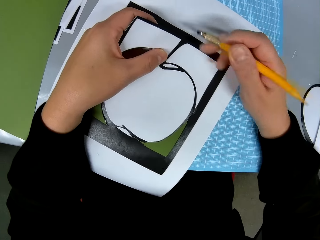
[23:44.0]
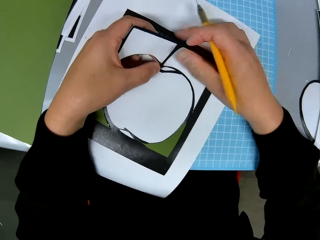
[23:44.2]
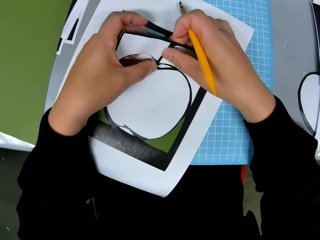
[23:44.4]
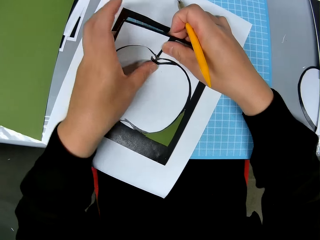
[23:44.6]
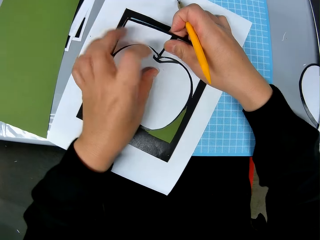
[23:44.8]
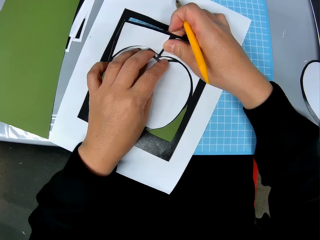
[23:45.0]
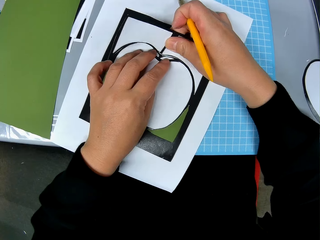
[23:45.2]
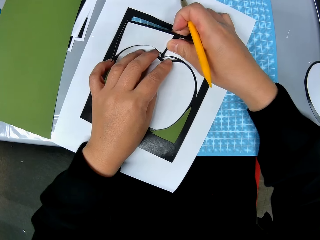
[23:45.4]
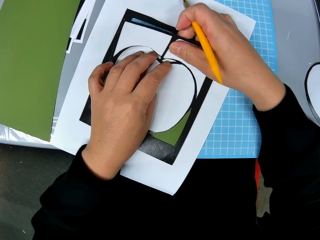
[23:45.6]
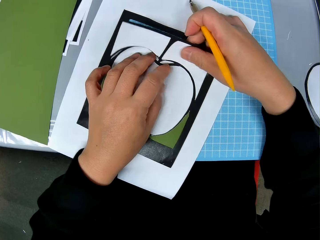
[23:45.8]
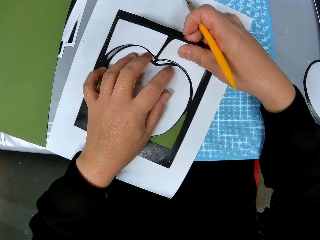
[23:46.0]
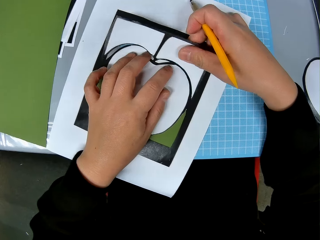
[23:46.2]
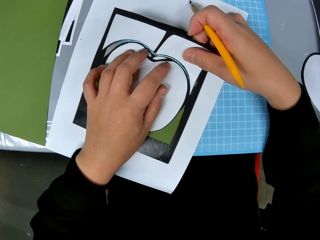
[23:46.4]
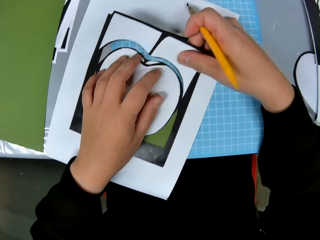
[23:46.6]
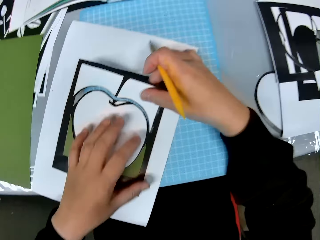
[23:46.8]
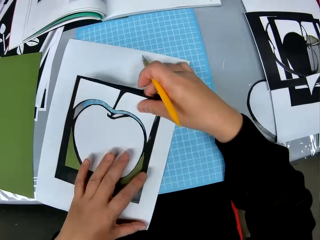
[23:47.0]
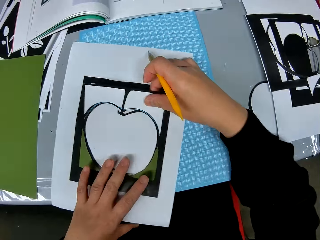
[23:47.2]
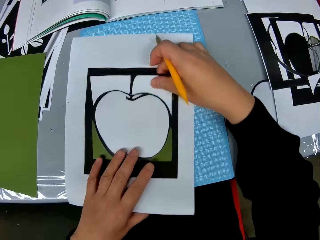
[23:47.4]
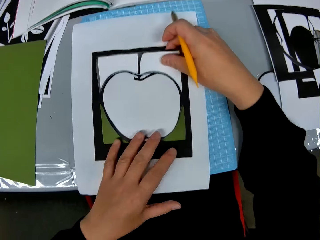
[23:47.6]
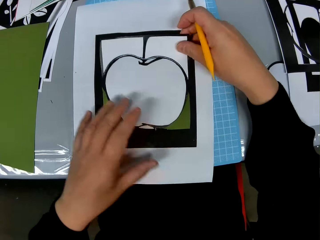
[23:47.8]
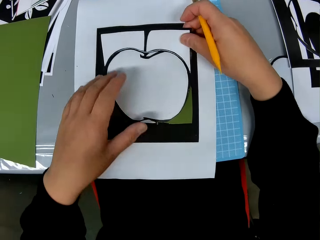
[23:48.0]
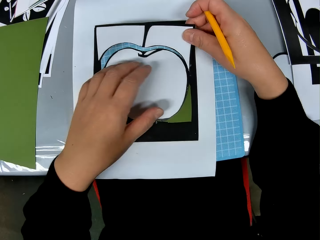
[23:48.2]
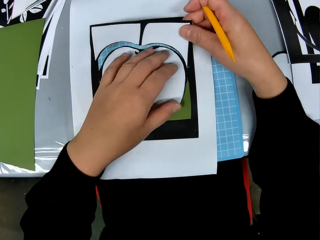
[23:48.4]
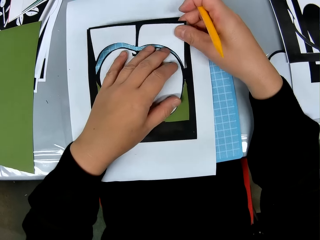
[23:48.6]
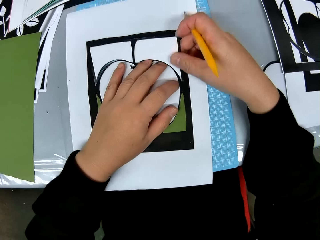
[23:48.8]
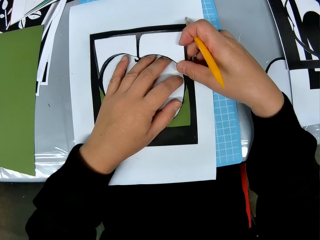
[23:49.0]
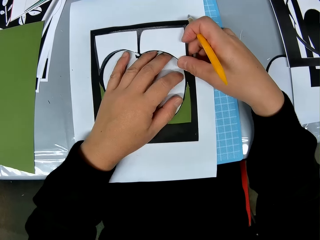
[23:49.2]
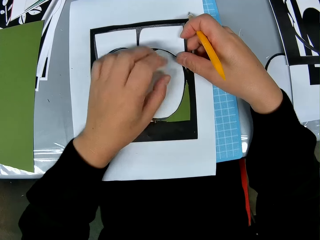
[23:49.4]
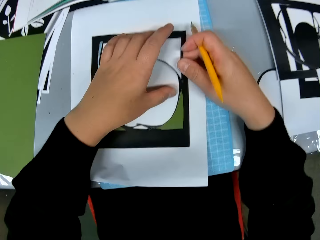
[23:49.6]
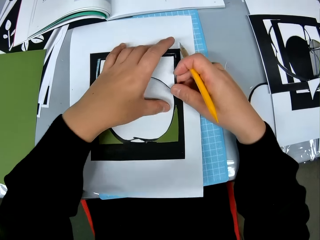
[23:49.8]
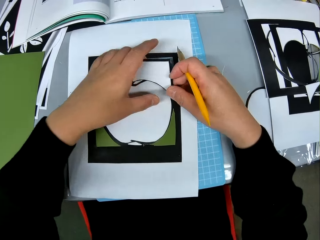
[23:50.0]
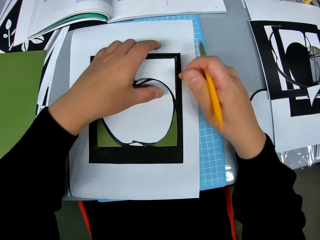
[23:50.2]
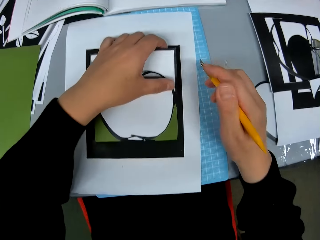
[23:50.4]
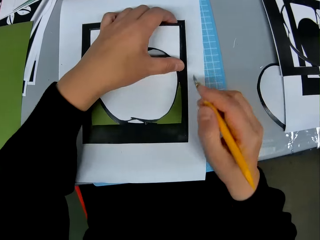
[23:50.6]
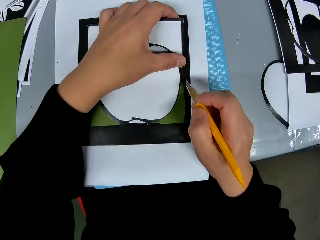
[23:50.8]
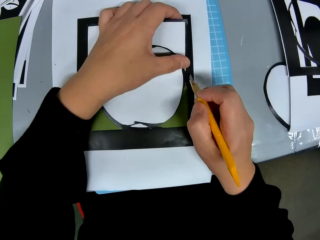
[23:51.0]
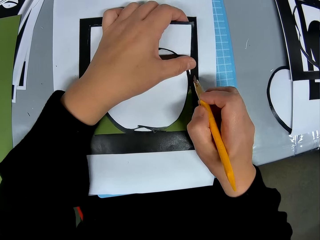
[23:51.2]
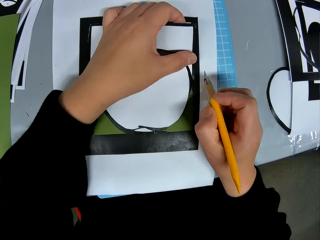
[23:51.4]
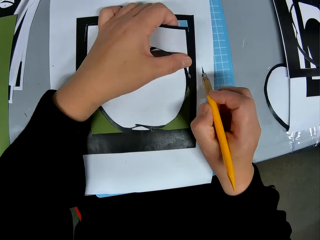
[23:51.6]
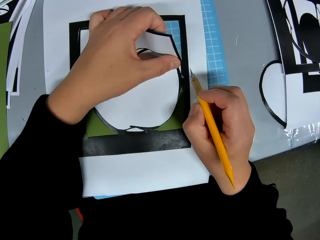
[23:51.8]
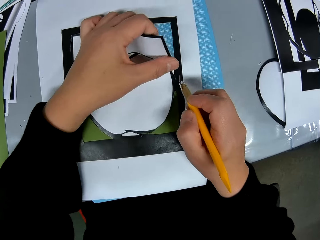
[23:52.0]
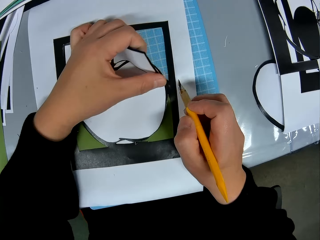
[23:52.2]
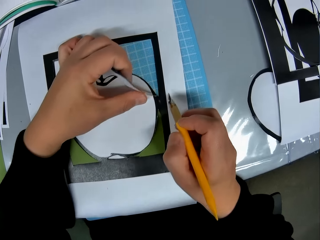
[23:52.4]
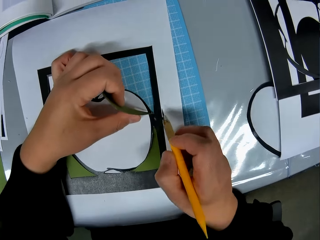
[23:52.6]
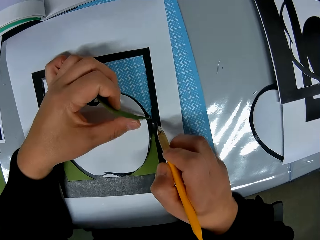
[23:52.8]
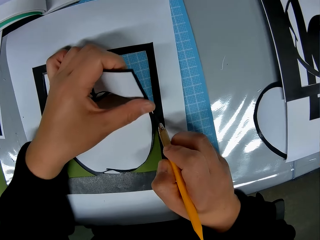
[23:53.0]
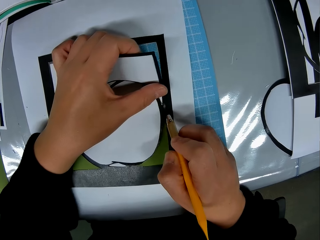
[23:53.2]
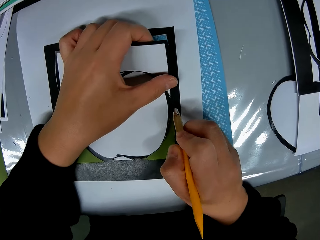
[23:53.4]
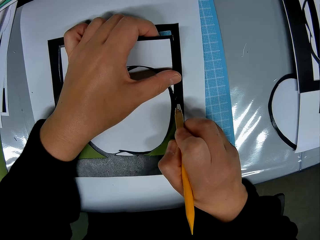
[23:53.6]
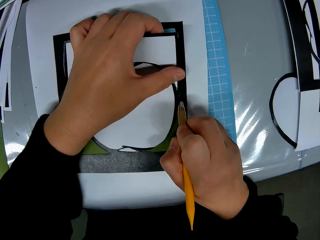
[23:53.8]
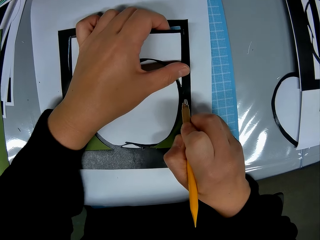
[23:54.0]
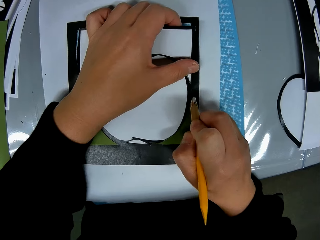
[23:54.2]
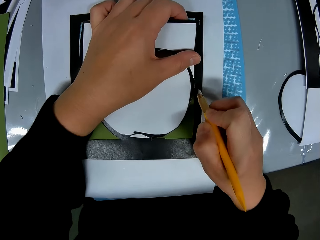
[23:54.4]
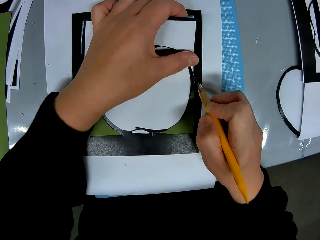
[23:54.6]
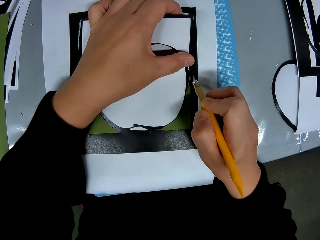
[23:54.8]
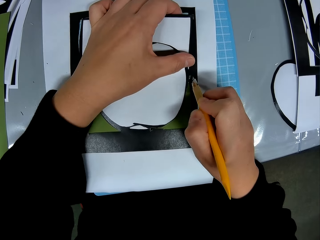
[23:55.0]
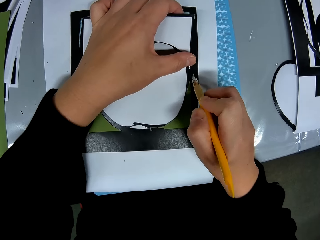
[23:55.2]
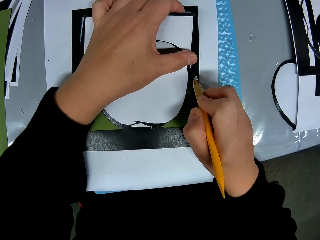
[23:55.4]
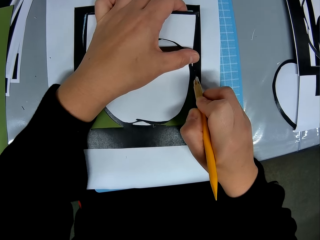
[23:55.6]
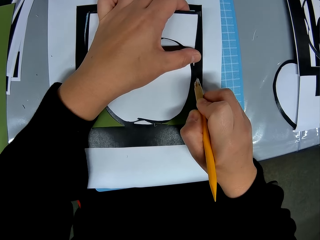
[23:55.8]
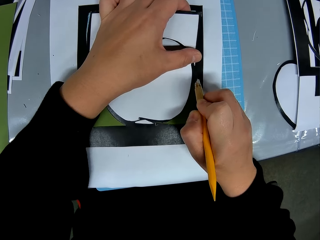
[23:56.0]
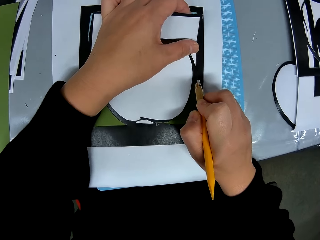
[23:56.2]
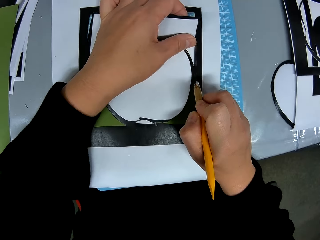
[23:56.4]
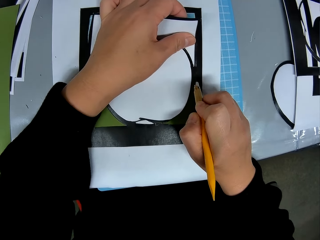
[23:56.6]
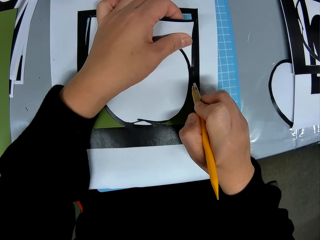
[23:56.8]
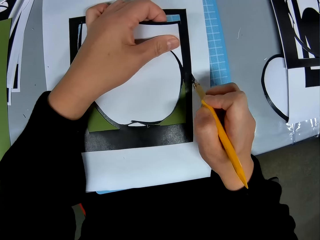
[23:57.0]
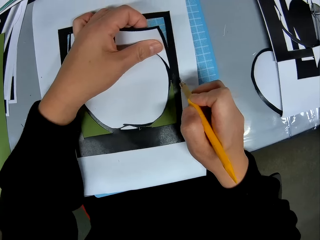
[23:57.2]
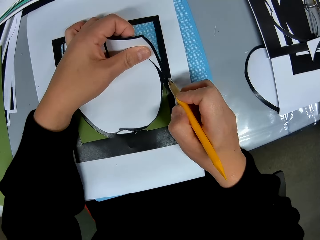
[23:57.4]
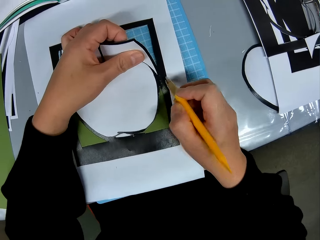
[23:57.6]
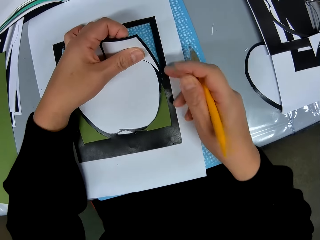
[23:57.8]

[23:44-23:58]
The camera wearer pulls the piece of paper. She adjusts the cut paper with her right hand. She continues to cut the drawing paper.

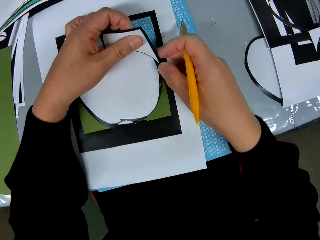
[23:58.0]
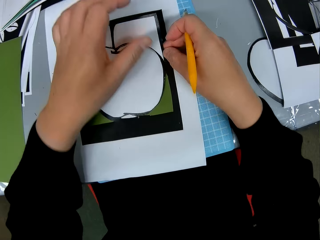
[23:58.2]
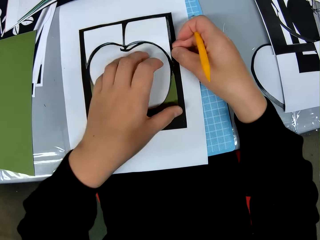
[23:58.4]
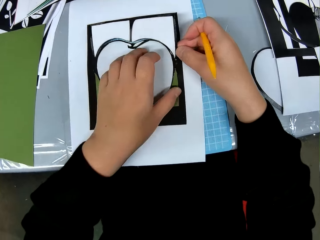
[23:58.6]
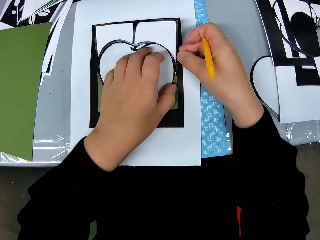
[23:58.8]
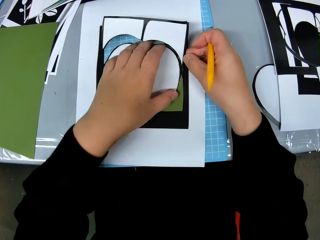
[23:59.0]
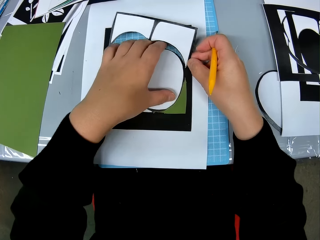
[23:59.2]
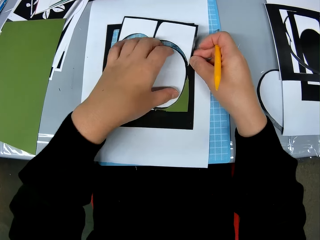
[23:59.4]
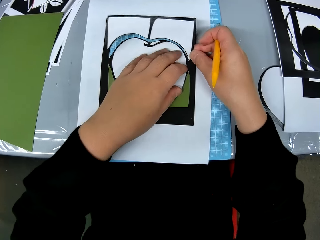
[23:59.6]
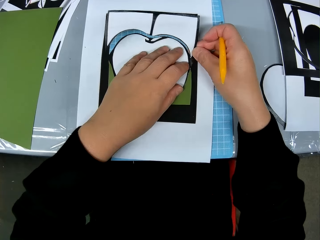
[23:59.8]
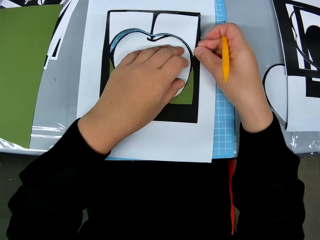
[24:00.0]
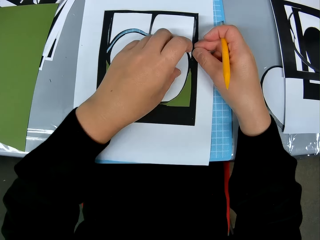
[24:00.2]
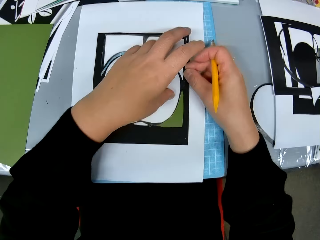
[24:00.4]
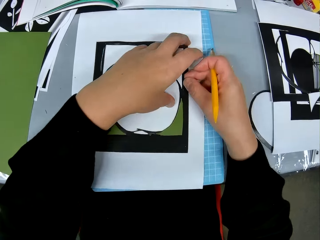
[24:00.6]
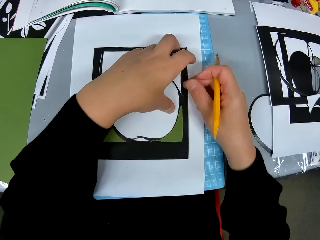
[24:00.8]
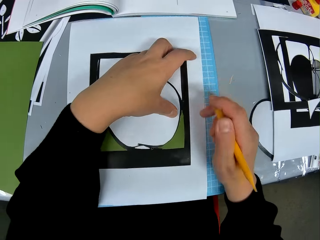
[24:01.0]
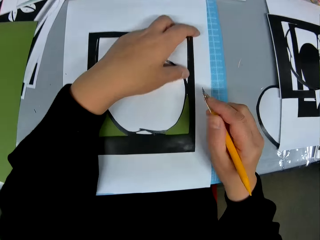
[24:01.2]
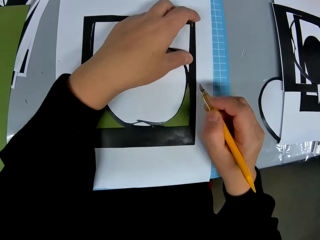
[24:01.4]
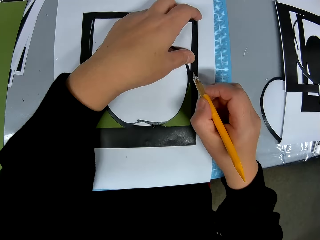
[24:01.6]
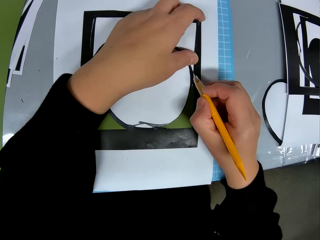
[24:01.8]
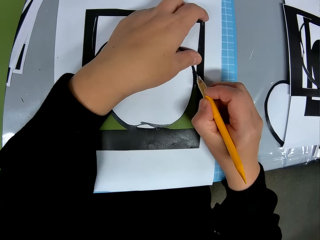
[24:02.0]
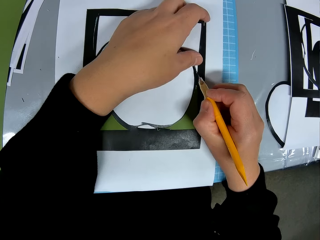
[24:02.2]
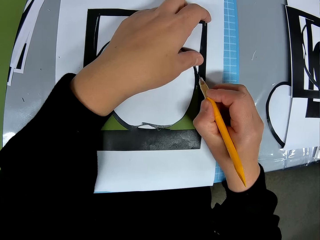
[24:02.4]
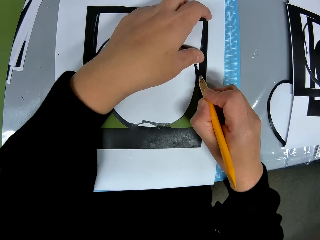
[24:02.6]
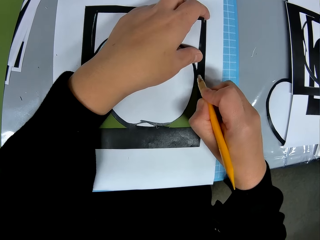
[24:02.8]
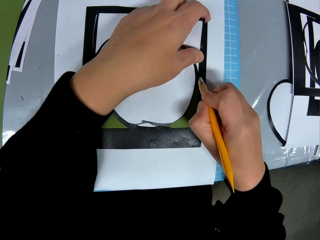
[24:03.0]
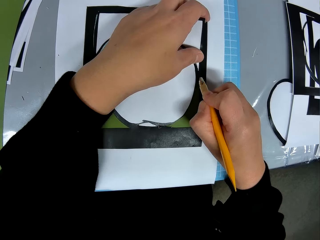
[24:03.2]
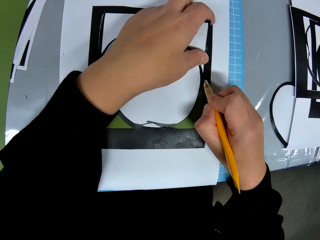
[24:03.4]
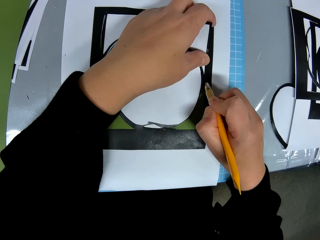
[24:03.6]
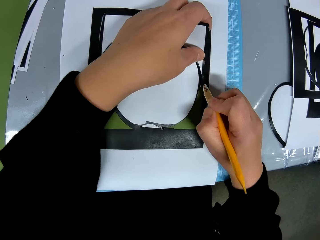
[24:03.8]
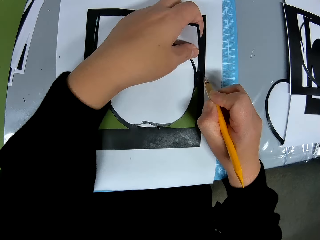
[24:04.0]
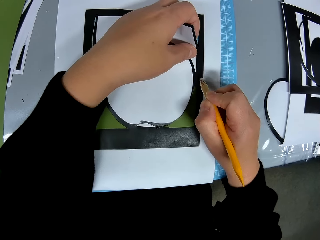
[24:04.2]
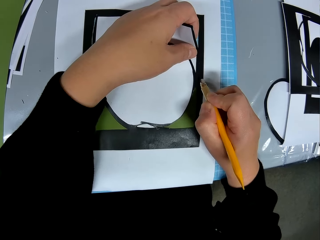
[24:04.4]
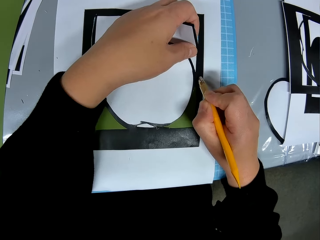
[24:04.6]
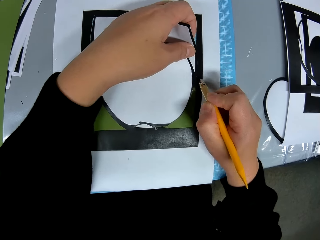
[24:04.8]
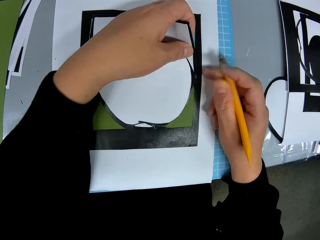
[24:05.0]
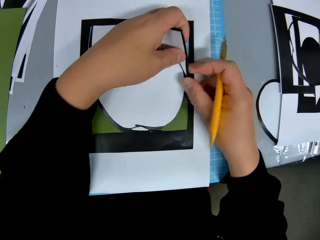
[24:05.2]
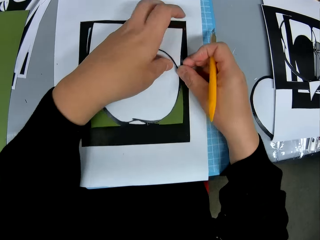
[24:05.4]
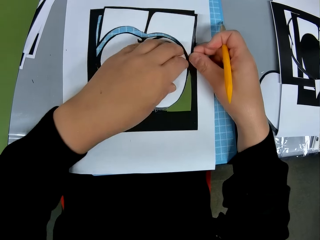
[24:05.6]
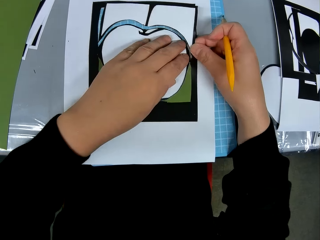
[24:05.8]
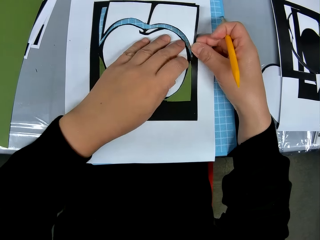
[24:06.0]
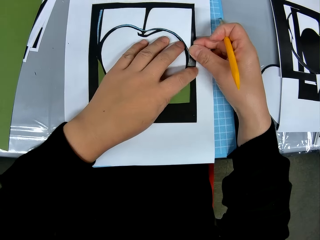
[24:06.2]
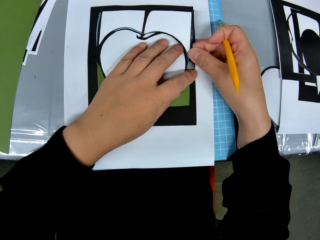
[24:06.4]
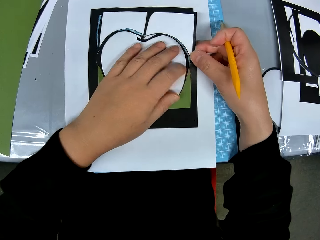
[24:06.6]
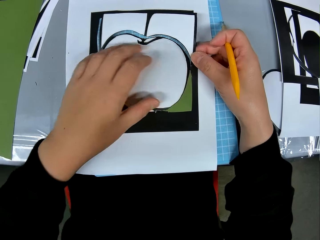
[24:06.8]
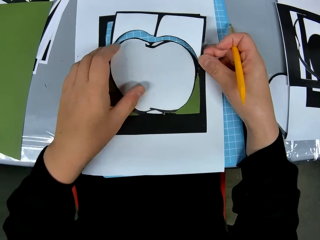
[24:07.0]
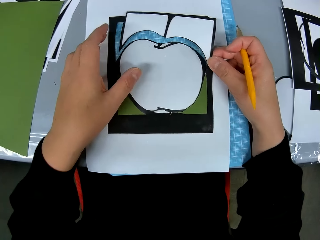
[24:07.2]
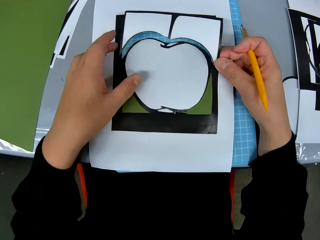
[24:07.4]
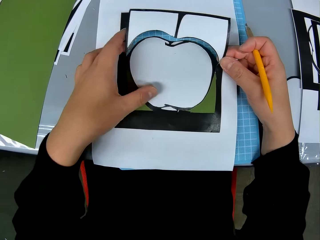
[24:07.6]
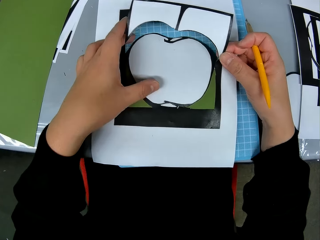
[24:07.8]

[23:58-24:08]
The camera wearer pulls the piece of paper. They continue to cut the drawing paper.
